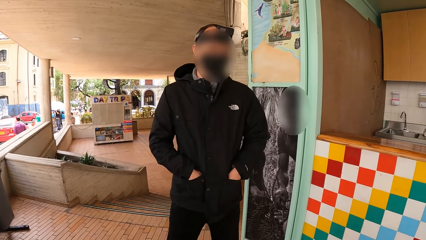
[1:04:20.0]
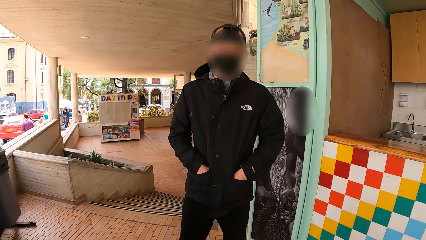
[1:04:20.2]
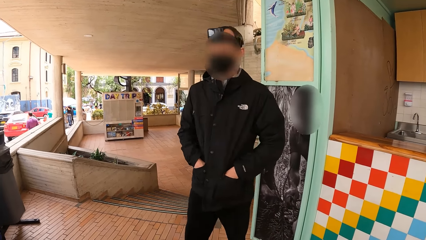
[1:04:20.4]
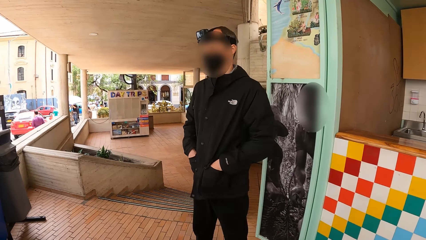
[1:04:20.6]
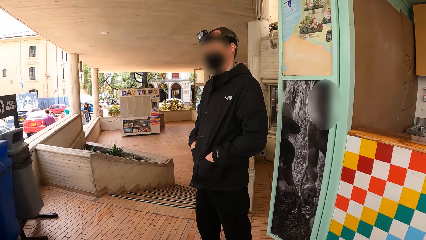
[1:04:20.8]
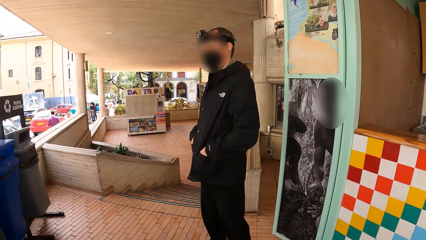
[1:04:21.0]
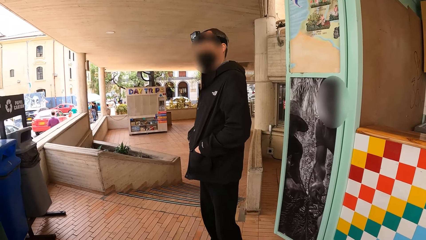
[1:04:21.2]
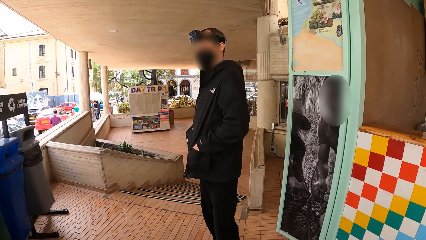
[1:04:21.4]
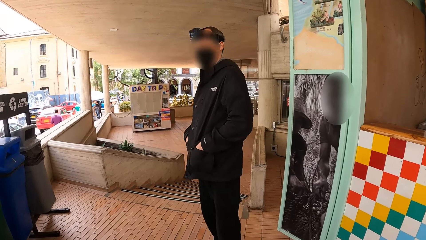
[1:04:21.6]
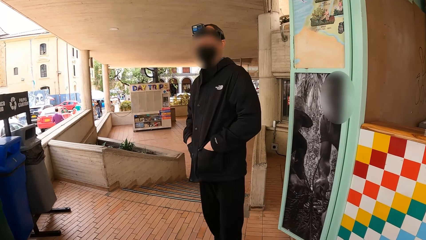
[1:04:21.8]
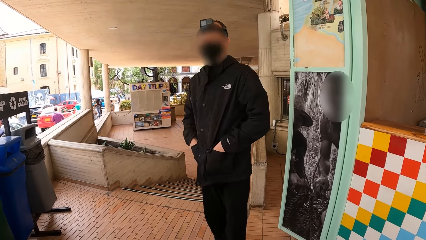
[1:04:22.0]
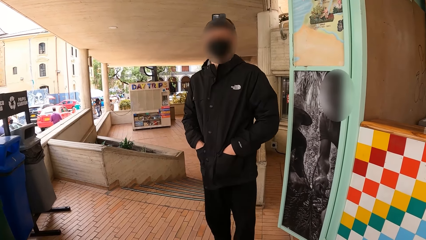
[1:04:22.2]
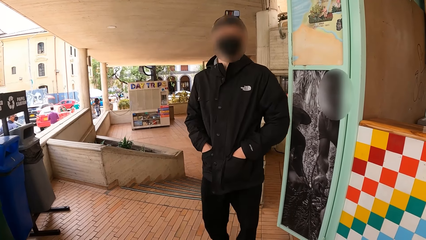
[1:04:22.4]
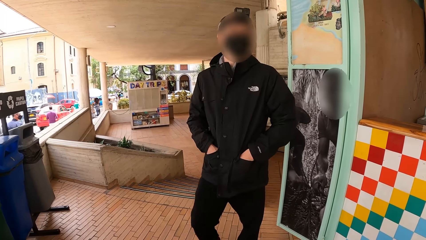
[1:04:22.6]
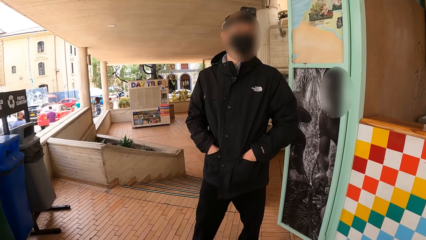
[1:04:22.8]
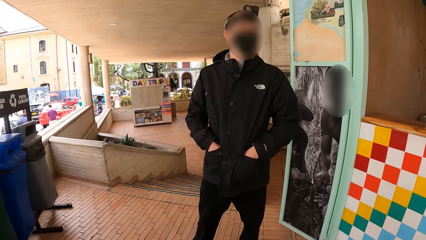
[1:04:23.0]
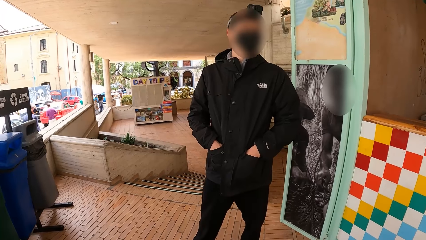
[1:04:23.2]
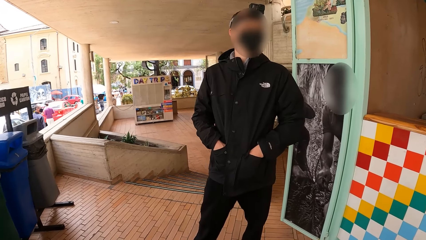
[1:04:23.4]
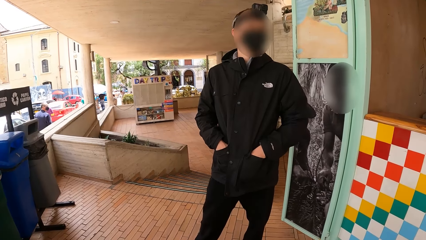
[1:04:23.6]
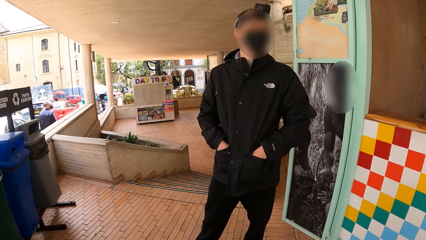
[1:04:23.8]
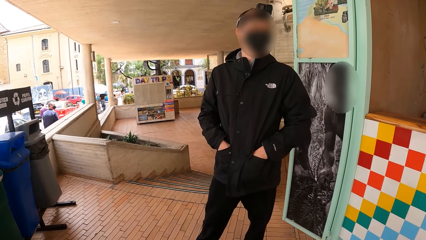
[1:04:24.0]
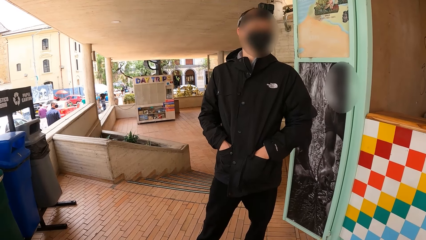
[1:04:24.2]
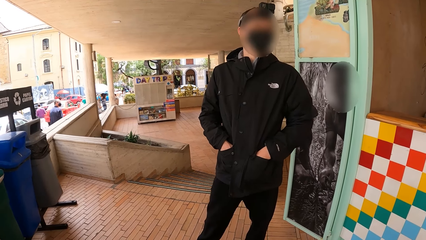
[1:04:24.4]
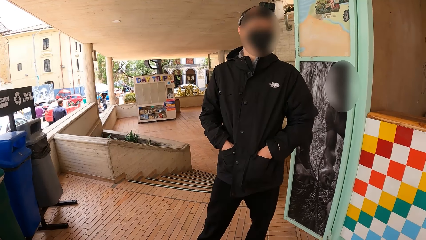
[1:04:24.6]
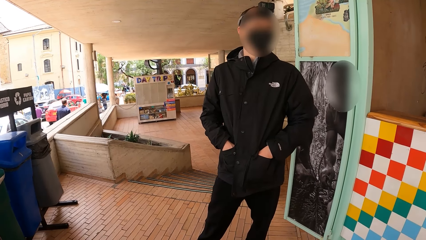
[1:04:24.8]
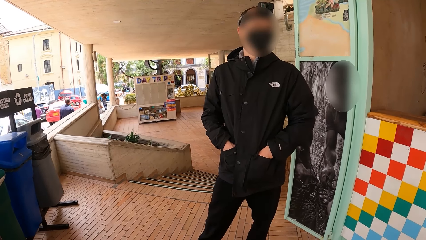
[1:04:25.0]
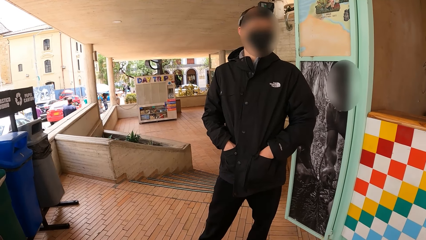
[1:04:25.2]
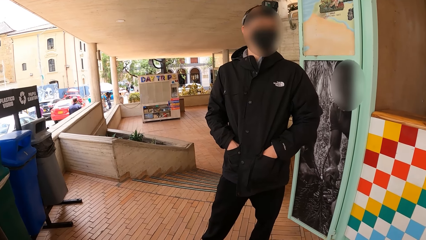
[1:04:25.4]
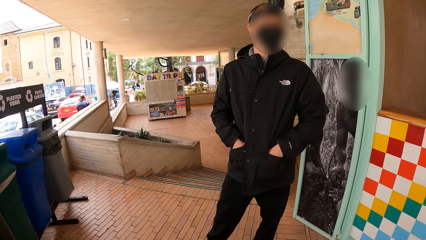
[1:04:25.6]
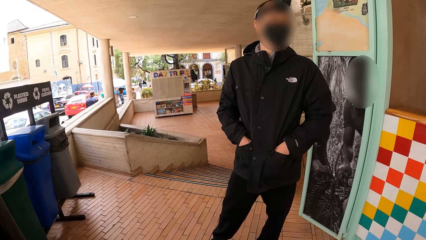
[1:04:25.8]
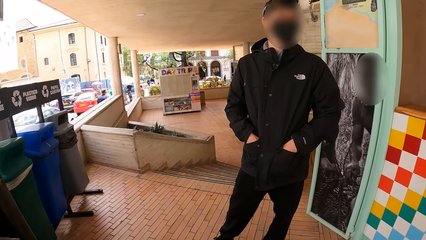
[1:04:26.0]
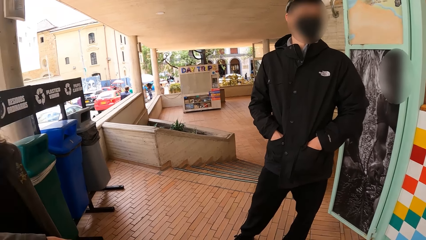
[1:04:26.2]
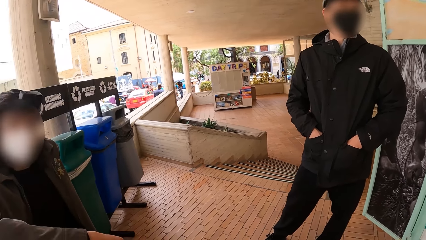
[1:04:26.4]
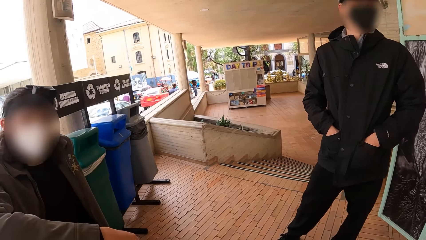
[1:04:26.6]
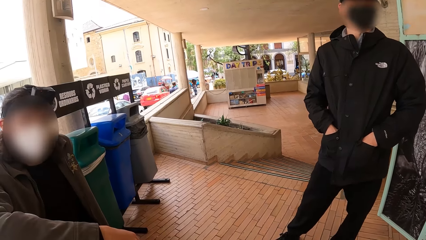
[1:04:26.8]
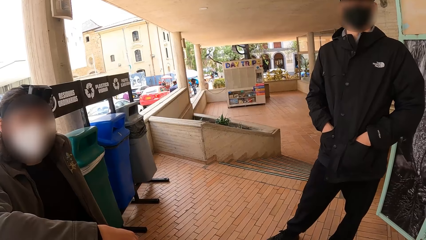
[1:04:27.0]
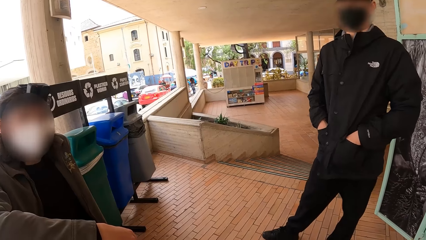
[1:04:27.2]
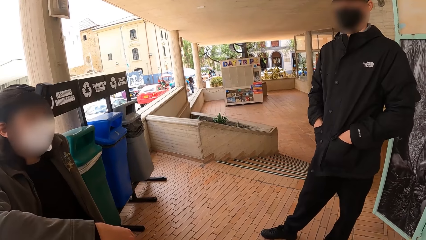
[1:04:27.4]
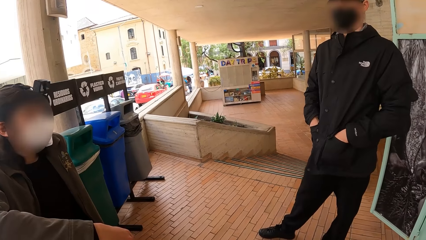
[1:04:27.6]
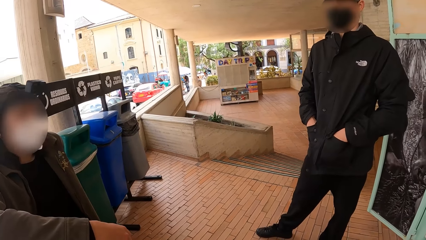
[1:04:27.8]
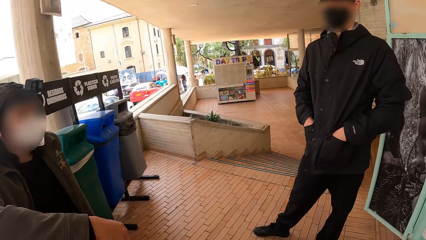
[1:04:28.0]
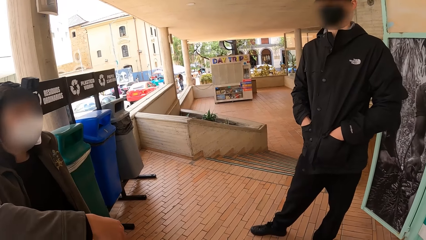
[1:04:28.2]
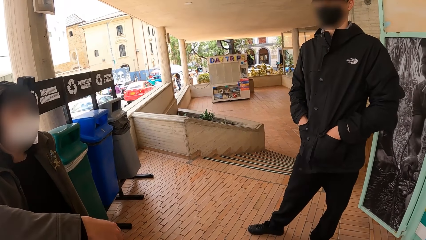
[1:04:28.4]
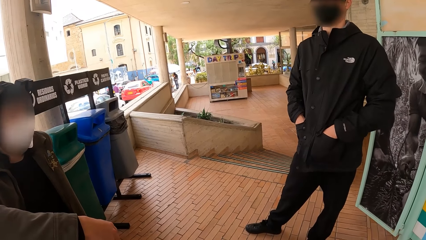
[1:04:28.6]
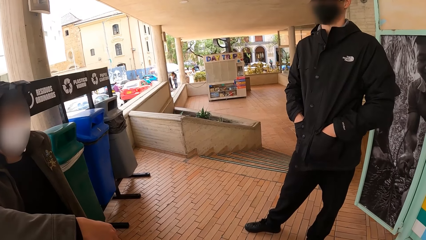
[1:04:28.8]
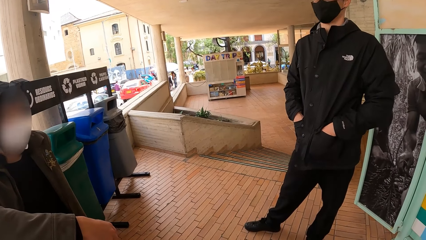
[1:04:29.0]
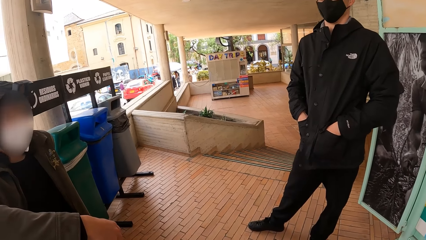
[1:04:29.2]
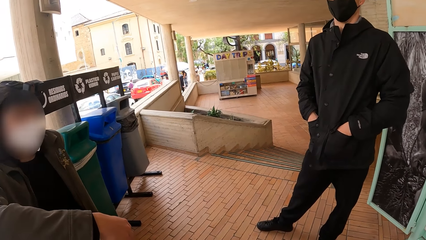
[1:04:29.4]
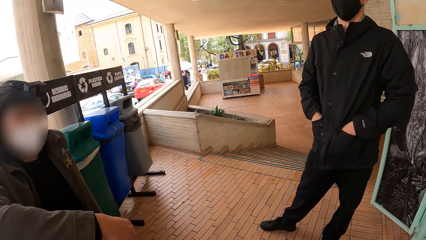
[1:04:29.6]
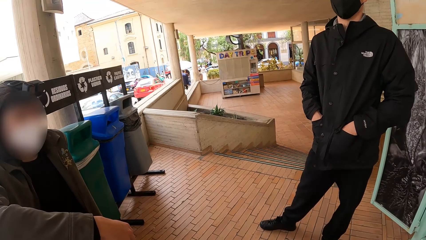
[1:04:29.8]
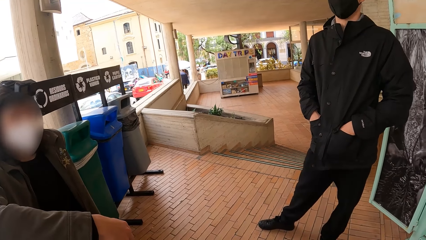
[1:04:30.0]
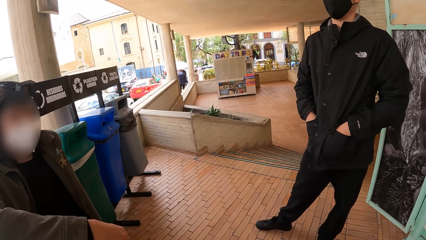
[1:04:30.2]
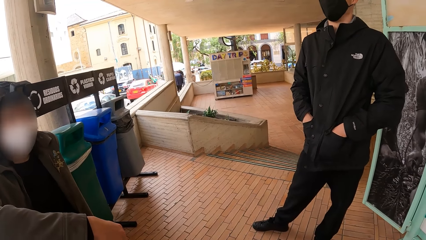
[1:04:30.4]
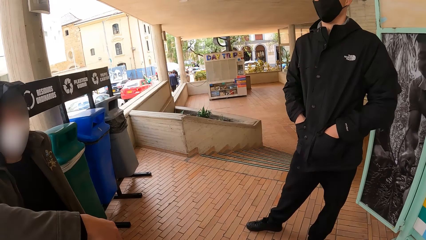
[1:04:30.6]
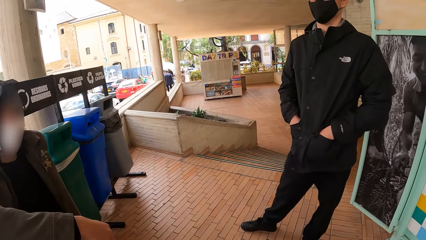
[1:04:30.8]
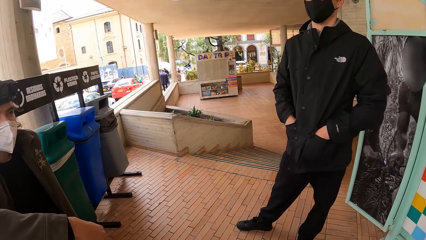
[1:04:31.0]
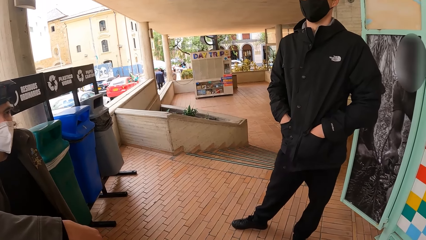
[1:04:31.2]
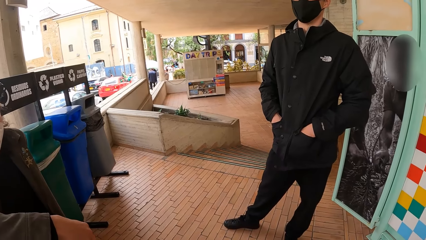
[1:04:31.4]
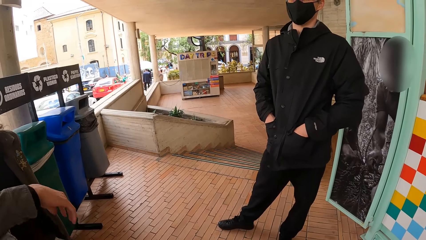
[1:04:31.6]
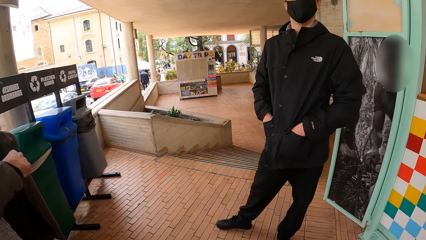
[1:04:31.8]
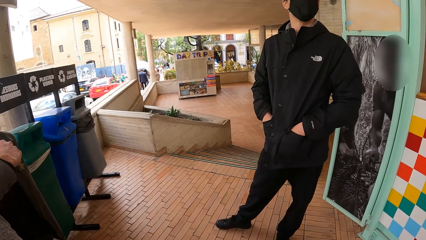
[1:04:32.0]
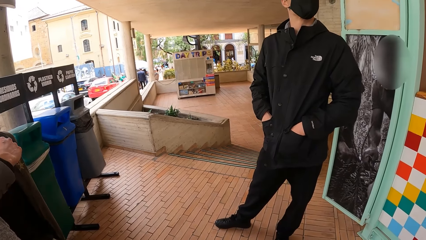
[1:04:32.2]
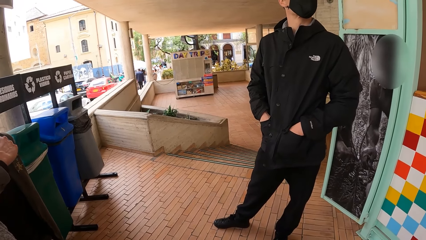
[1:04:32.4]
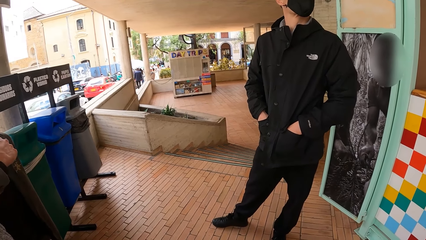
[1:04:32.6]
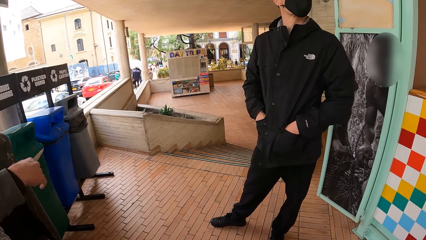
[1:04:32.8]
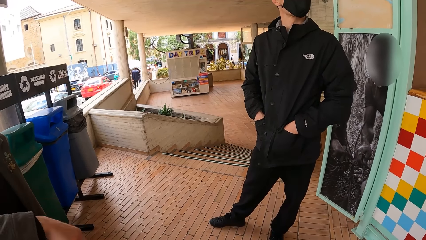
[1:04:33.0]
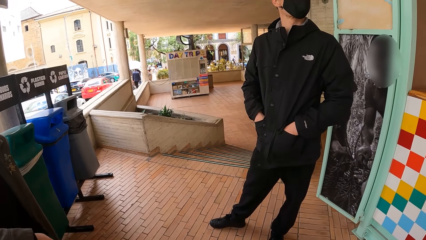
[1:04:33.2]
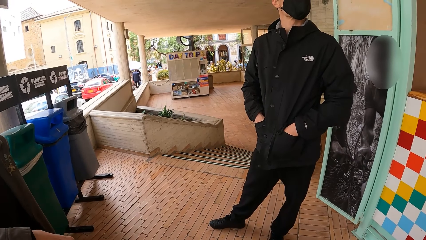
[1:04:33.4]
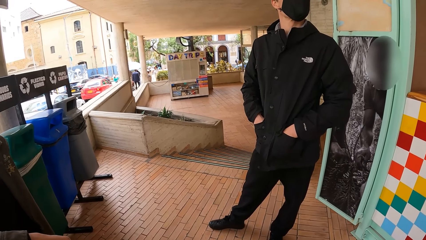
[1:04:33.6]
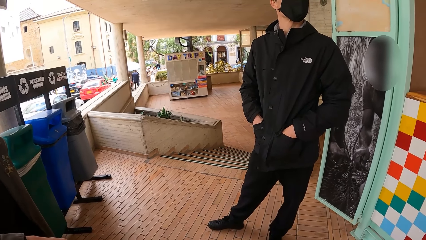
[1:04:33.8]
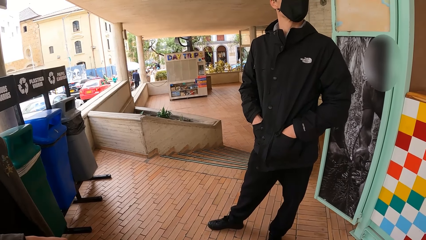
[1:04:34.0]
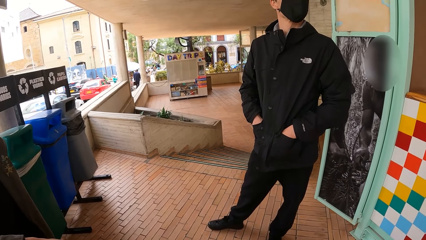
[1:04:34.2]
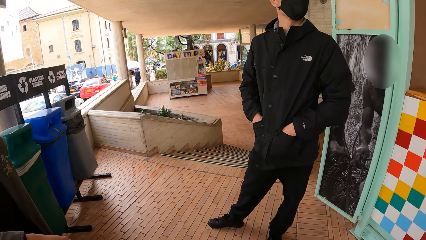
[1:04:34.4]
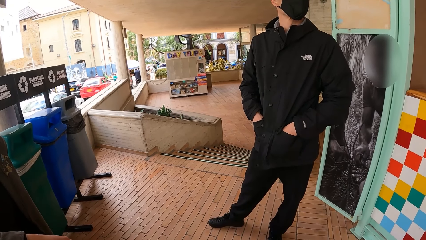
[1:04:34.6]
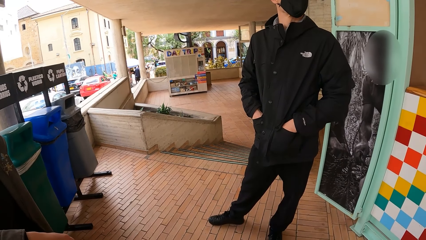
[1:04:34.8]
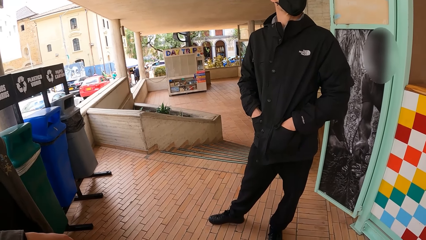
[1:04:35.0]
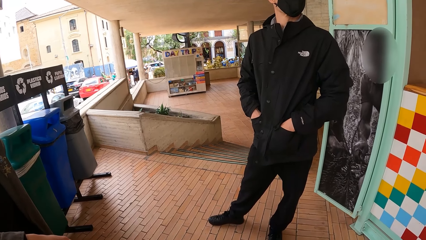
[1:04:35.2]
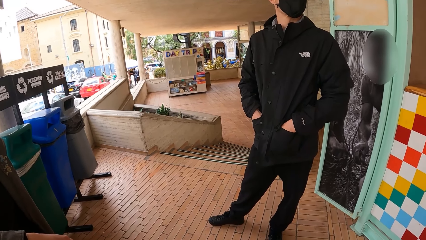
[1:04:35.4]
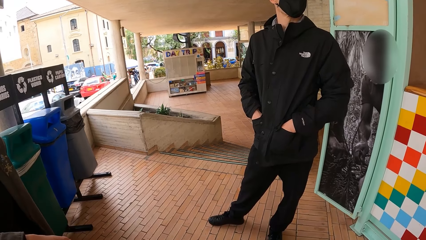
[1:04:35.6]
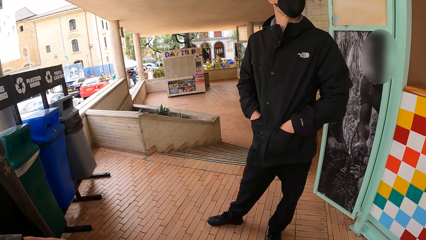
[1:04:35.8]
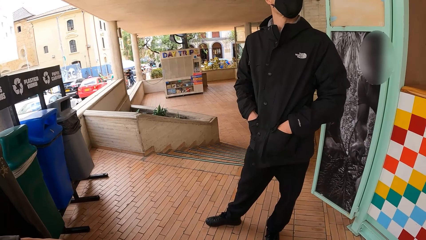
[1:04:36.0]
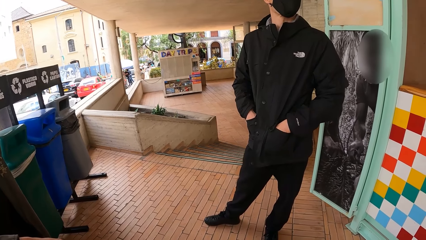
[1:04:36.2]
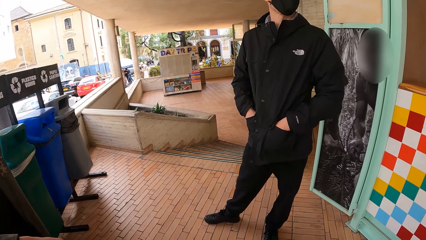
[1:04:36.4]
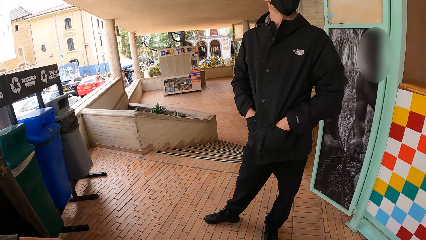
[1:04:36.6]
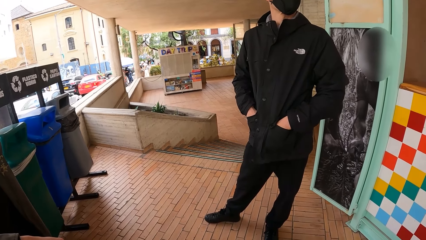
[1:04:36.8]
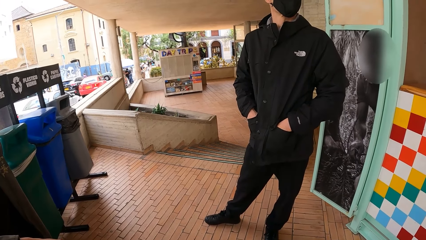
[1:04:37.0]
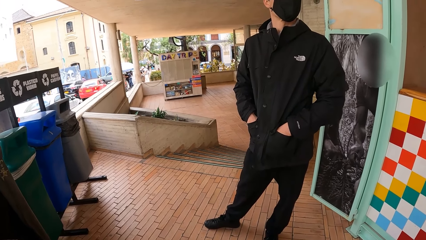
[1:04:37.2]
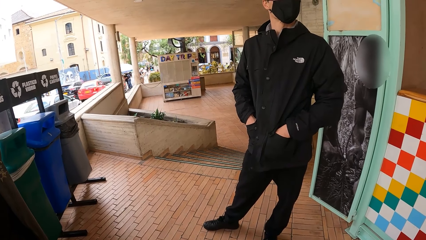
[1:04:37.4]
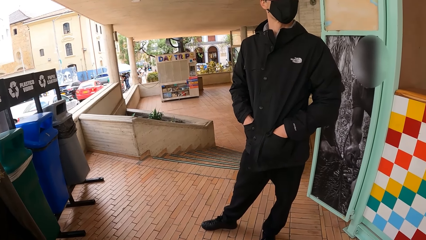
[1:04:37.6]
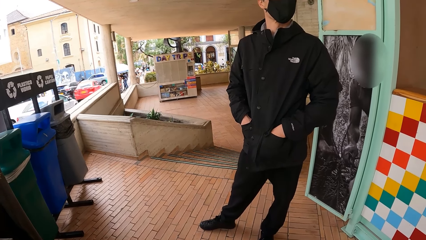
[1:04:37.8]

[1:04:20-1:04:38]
A man interacts with the camera wearer. Another man interacts with the camera wearer. The camera wearer stares down.
